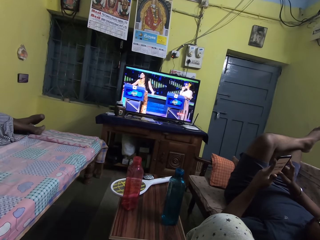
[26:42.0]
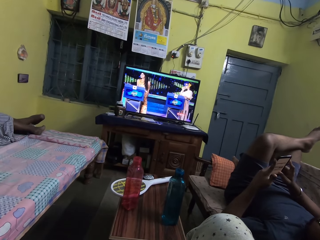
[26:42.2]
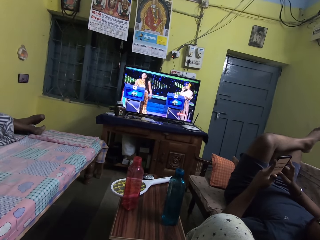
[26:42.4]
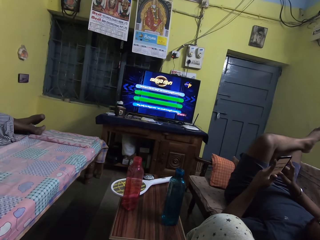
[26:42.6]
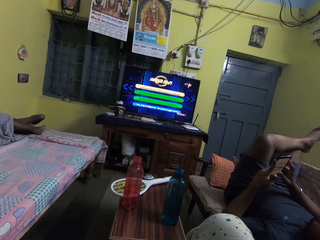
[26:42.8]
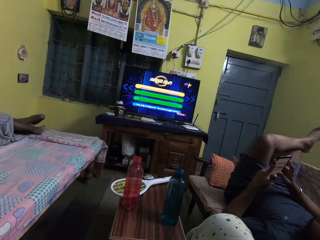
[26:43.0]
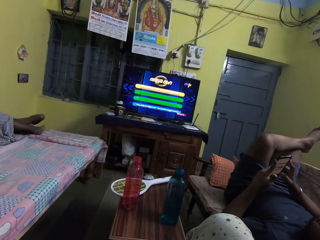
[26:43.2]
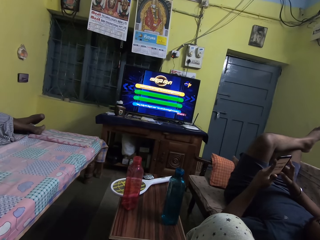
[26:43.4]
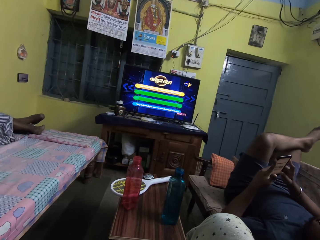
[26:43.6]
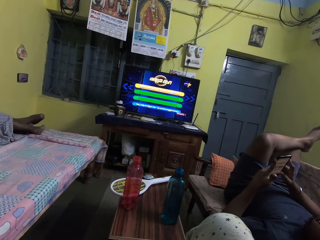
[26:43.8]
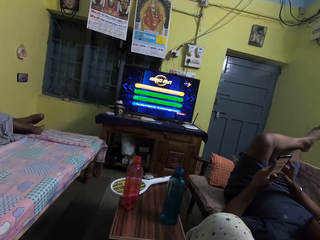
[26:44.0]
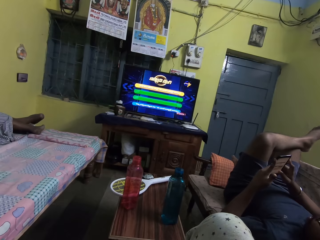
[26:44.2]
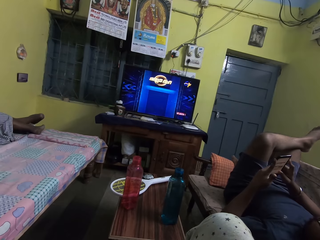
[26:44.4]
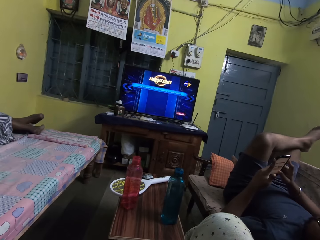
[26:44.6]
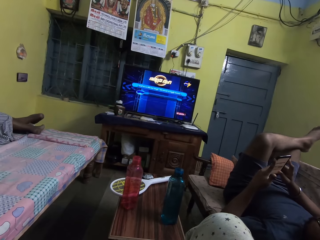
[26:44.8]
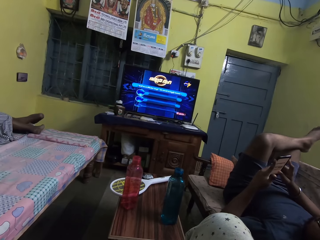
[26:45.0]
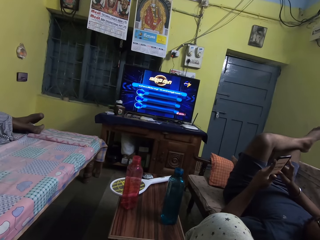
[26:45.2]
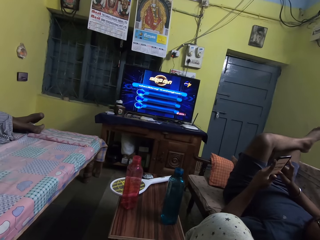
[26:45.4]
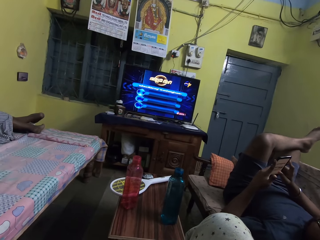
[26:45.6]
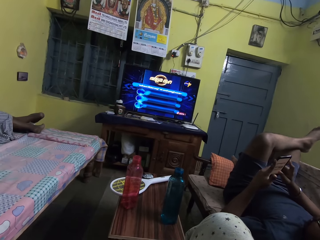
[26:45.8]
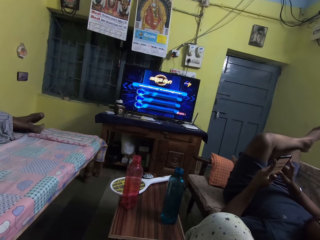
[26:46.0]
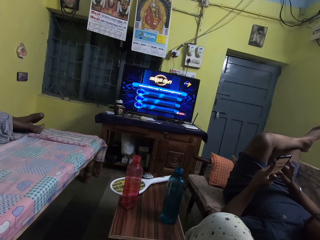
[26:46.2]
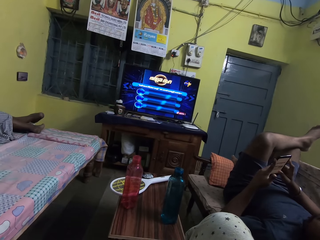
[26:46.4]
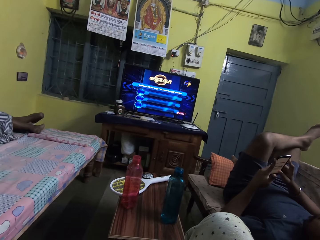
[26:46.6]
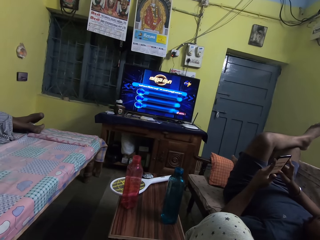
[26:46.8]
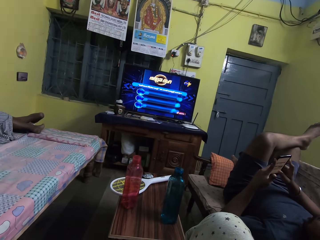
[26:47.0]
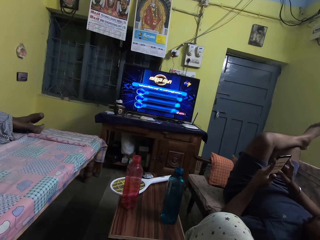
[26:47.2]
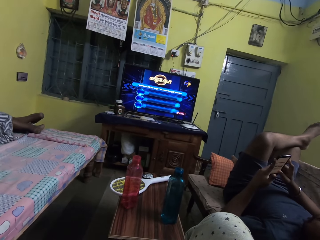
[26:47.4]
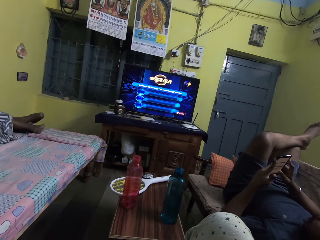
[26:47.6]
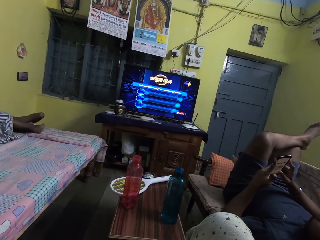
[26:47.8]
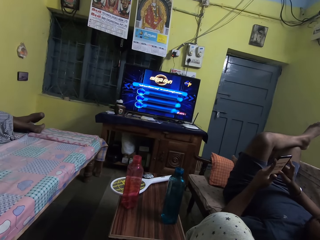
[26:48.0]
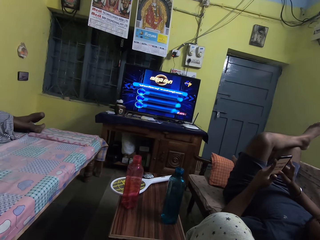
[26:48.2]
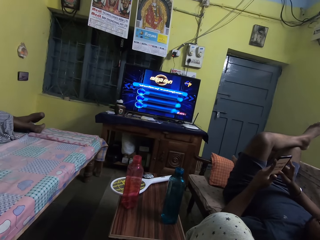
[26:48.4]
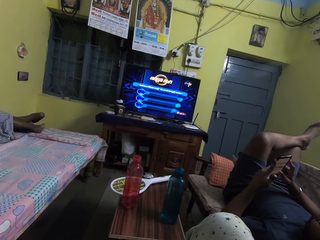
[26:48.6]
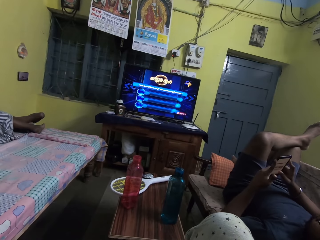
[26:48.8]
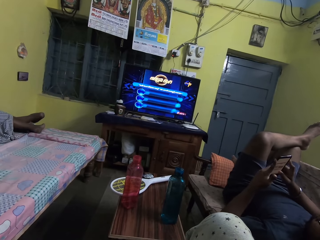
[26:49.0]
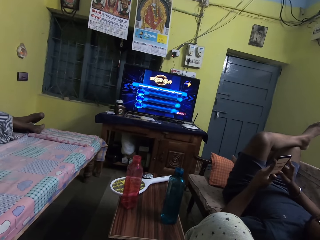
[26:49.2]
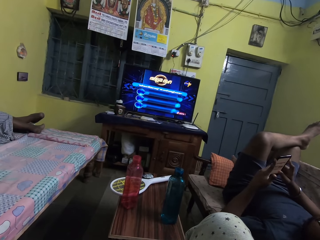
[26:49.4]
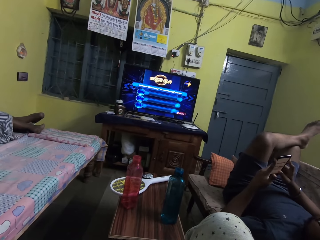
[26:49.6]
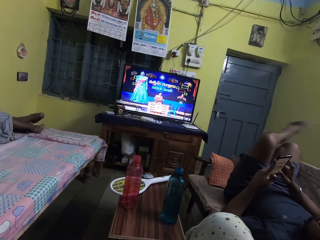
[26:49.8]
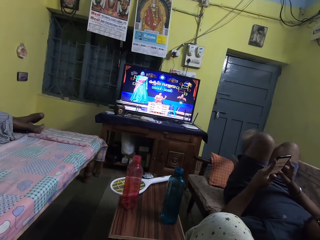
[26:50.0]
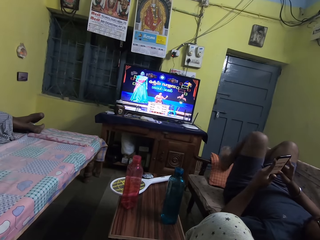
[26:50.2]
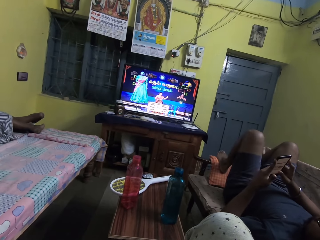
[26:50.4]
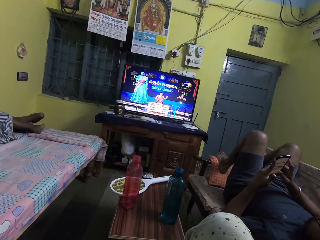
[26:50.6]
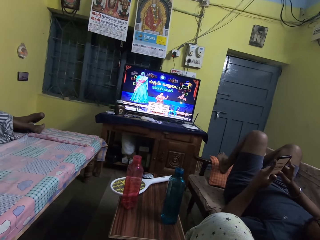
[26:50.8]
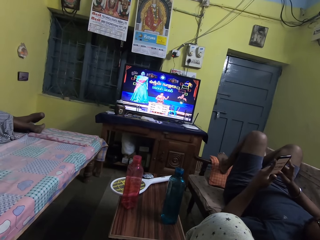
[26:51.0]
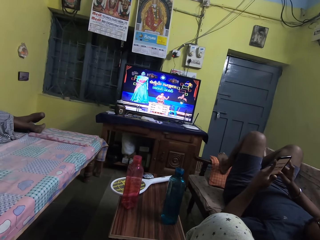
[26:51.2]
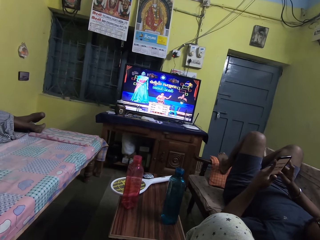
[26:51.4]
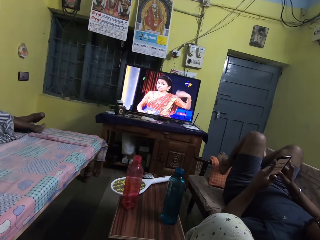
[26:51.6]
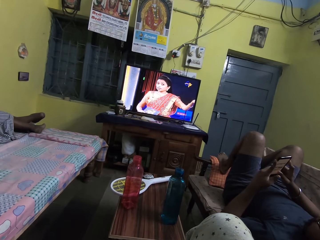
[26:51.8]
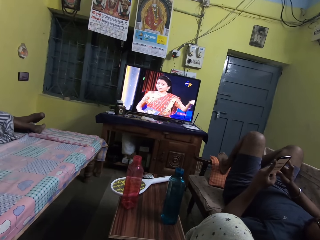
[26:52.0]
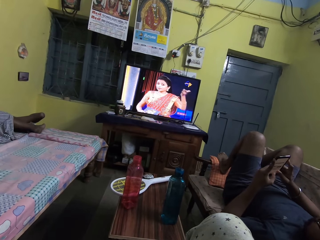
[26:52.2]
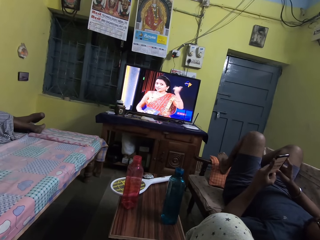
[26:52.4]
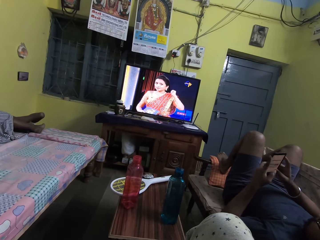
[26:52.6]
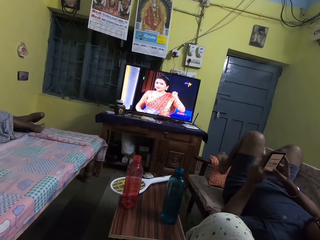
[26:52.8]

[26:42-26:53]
The camera wearer coughs. The man places his left leg on the chair.

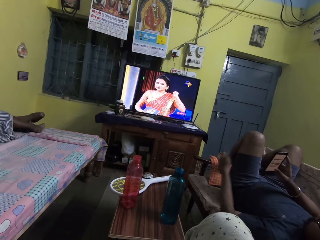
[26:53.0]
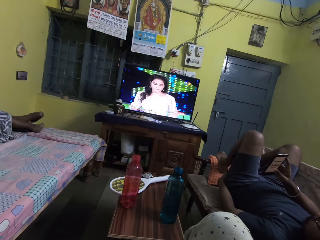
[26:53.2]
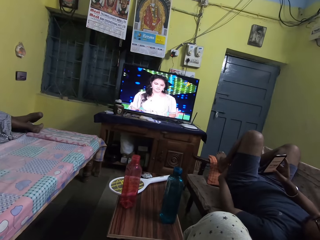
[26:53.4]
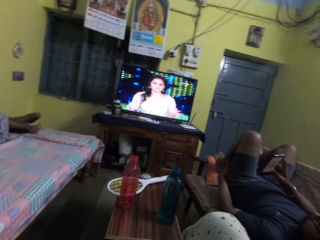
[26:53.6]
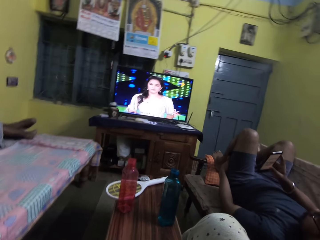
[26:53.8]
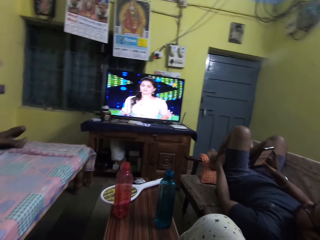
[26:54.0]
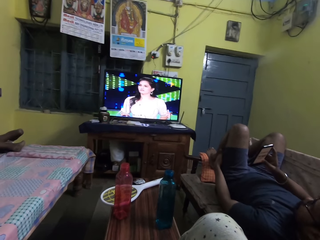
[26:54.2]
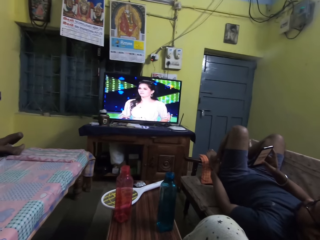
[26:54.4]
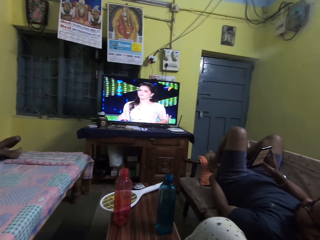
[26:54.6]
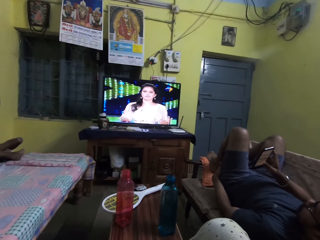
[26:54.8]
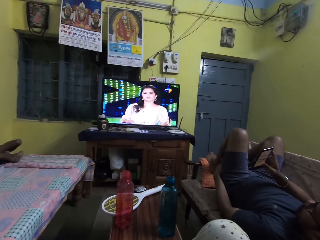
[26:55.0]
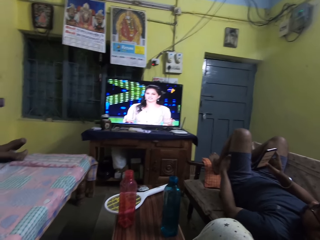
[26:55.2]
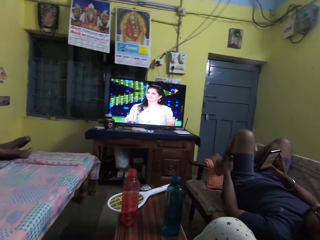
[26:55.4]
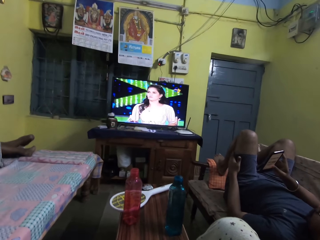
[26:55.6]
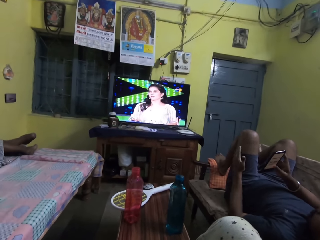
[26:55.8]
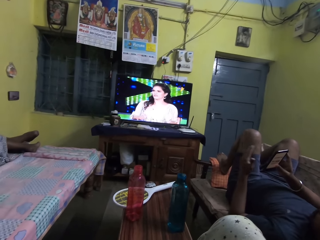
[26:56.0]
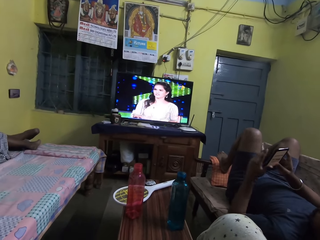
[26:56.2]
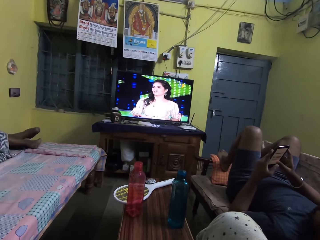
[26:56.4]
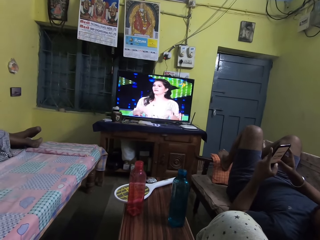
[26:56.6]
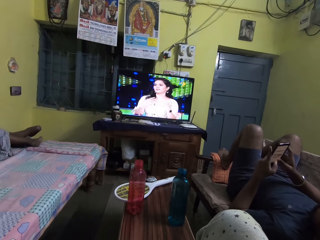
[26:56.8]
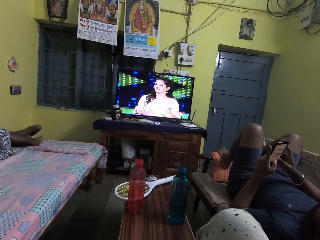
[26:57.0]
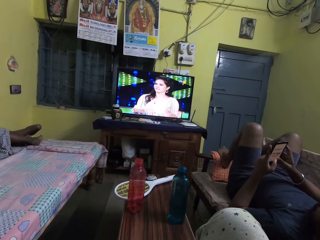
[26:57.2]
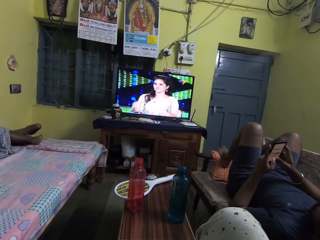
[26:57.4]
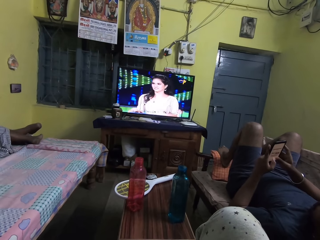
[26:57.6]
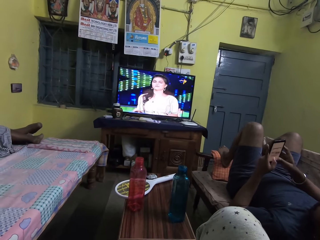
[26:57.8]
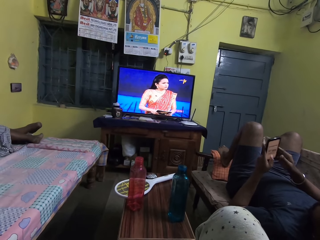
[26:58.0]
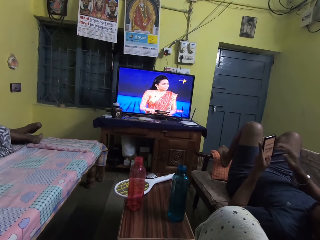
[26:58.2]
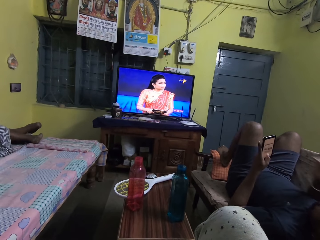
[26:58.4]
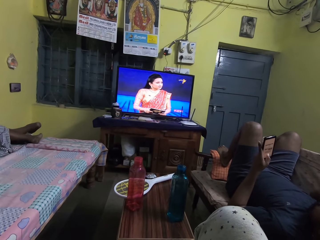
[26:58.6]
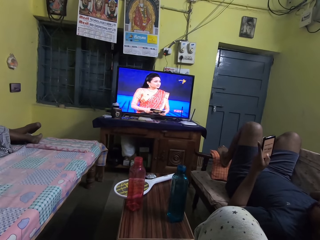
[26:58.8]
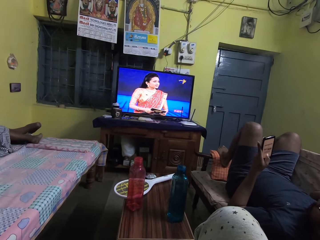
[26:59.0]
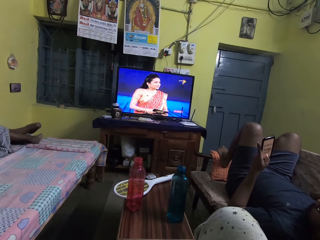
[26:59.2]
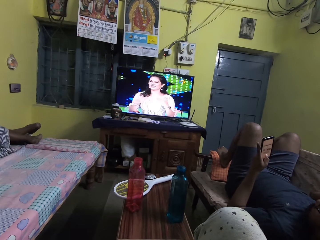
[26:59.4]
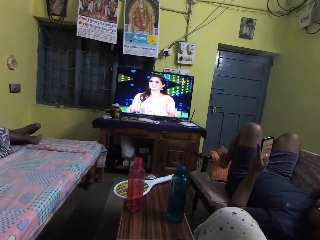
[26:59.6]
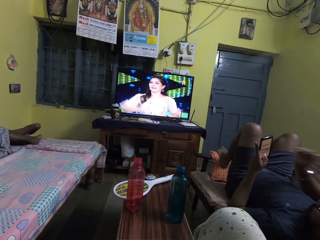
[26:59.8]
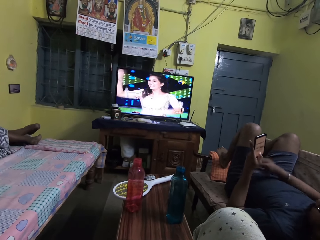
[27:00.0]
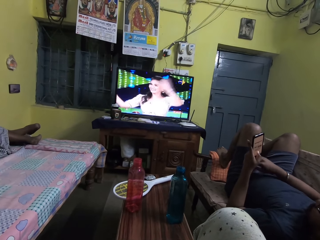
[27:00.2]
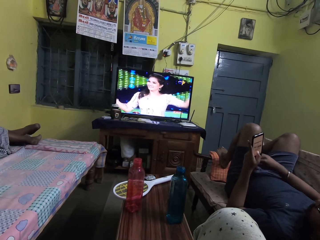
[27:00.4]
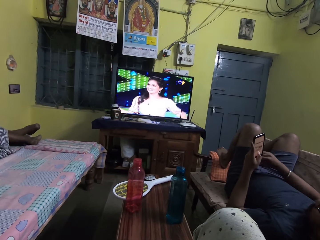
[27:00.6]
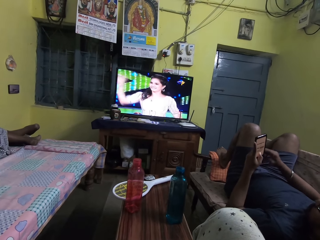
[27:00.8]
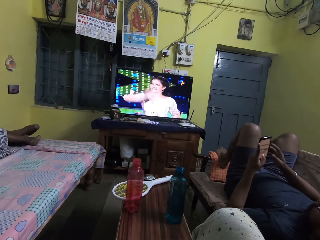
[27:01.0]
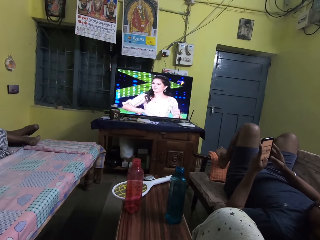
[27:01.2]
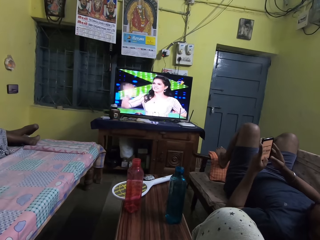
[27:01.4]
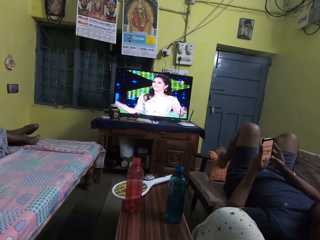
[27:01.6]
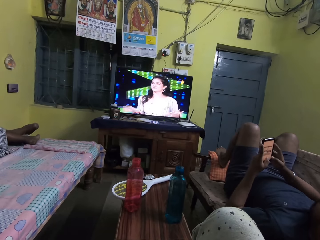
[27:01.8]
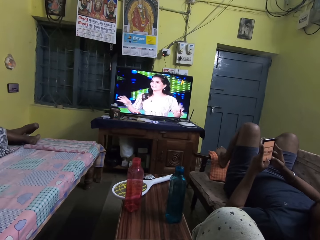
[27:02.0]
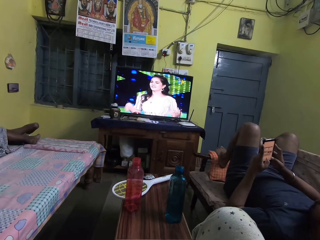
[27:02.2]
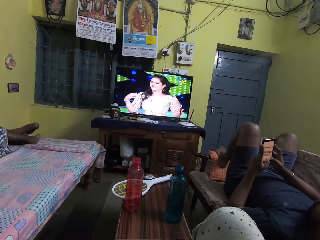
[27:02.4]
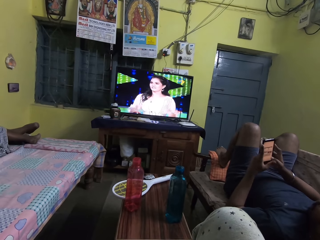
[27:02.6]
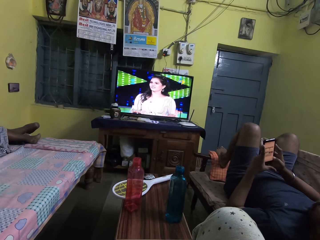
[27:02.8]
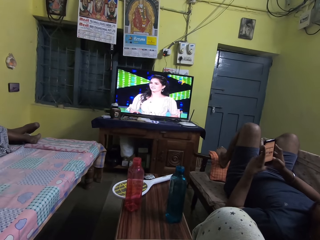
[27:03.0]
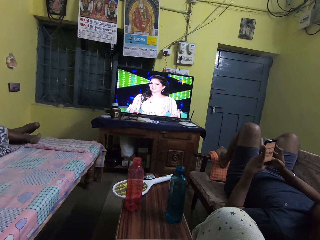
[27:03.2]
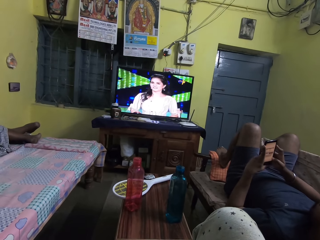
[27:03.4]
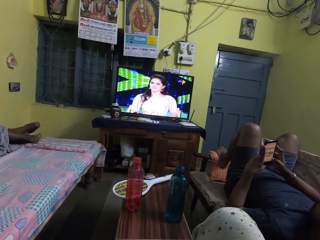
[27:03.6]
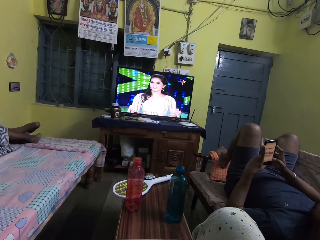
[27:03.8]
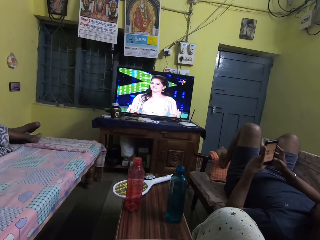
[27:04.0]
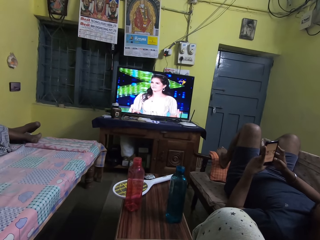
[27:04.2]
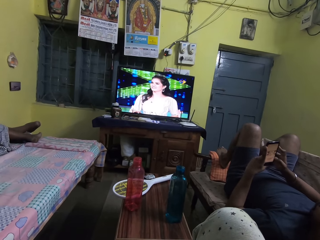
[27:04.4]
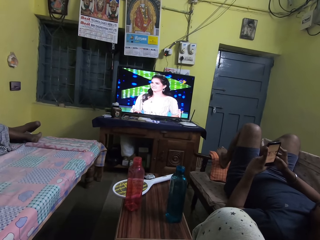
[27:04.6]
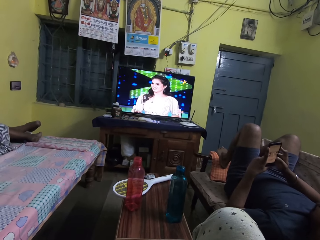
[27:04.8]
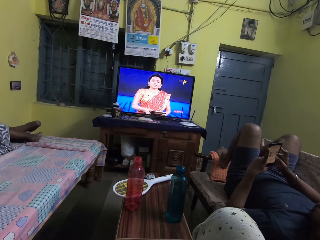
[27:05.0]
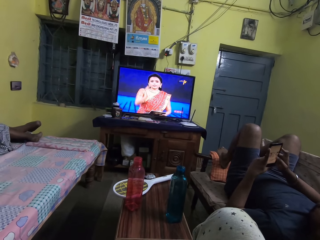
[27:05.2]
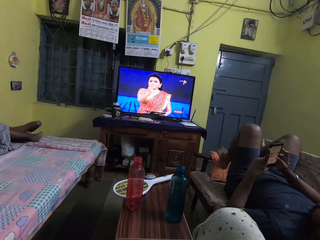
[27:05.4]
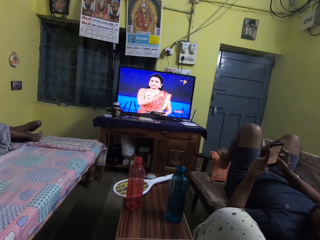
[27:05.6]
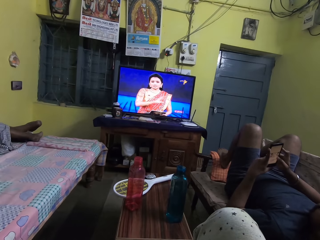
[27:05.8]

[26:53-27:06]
The man rubs his left lap with his left hand. The man holds the phone with his hands. The man touches his face with his right hand. The man presses the phone in his left hand with his right hand.
